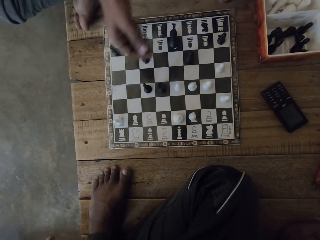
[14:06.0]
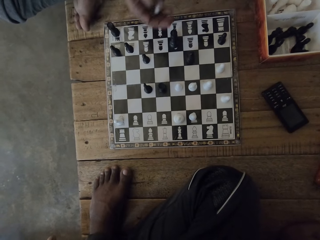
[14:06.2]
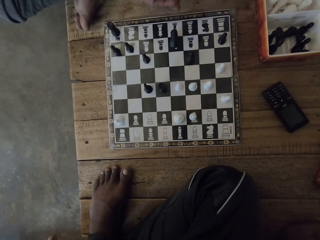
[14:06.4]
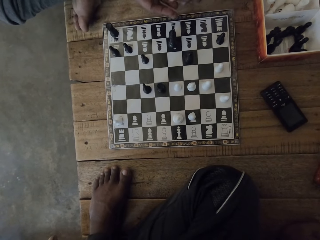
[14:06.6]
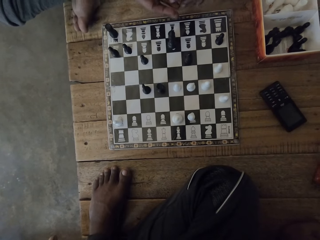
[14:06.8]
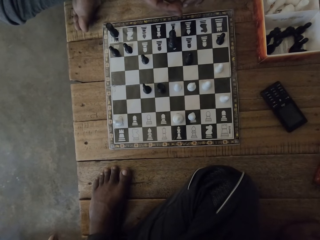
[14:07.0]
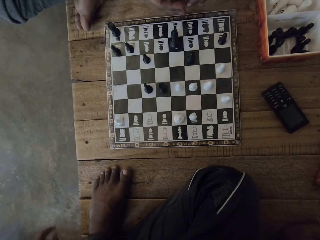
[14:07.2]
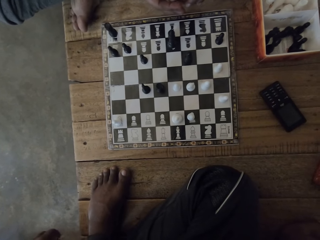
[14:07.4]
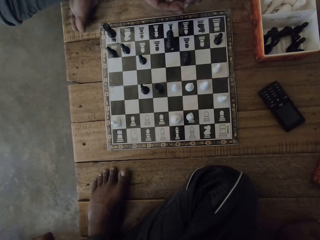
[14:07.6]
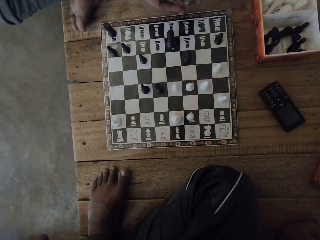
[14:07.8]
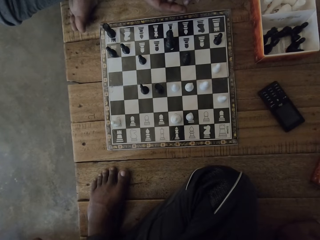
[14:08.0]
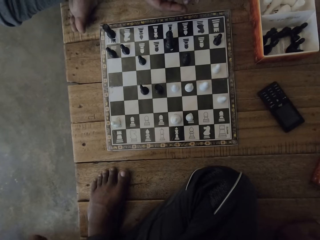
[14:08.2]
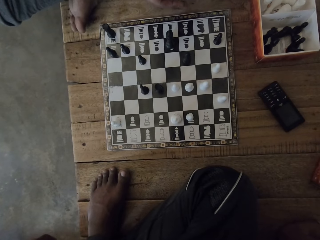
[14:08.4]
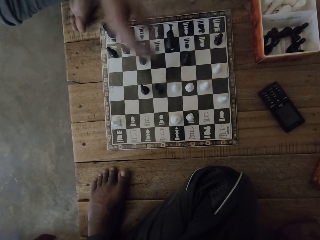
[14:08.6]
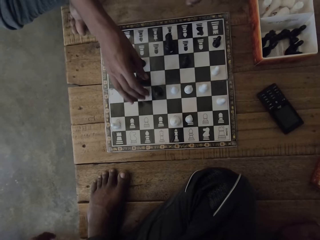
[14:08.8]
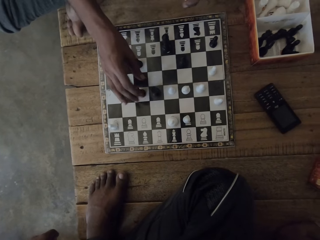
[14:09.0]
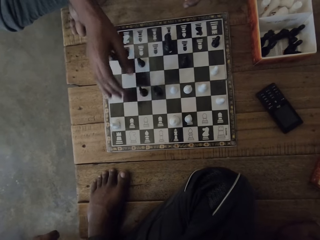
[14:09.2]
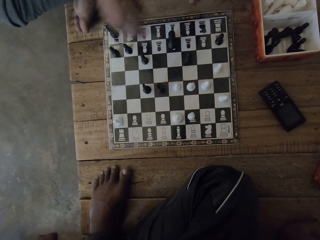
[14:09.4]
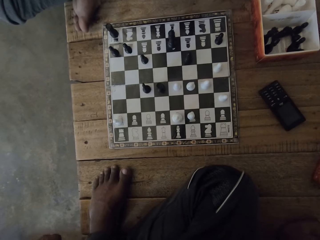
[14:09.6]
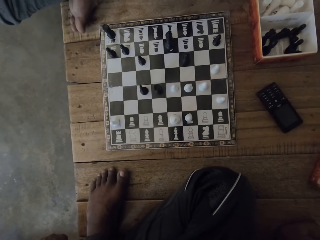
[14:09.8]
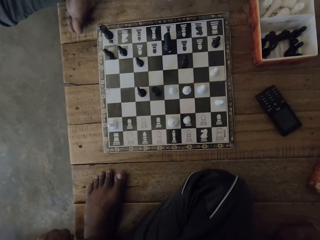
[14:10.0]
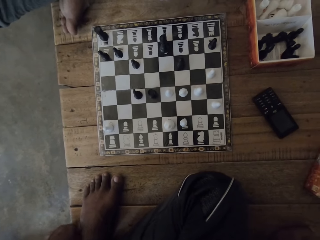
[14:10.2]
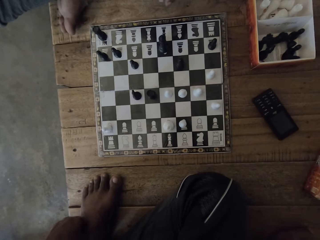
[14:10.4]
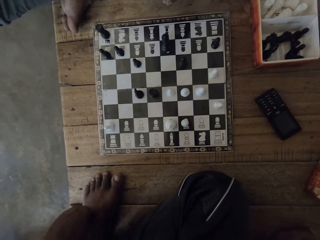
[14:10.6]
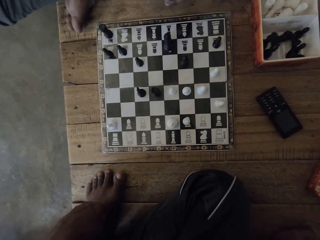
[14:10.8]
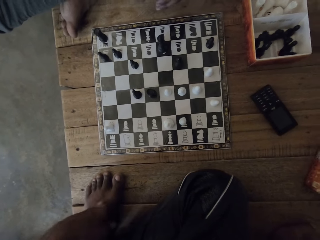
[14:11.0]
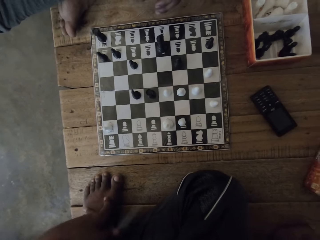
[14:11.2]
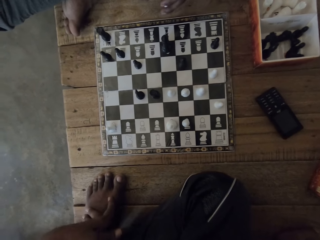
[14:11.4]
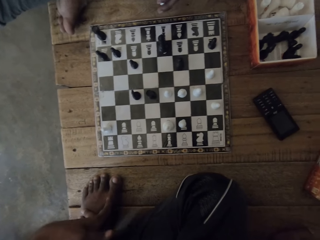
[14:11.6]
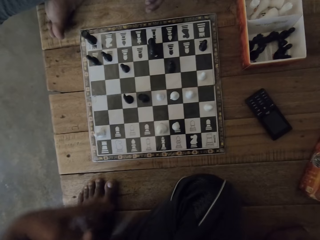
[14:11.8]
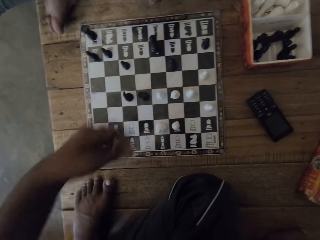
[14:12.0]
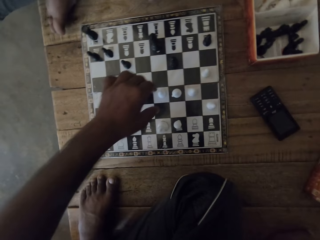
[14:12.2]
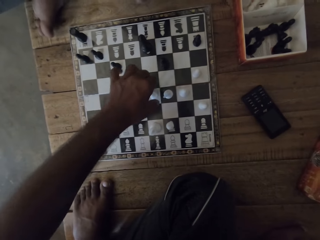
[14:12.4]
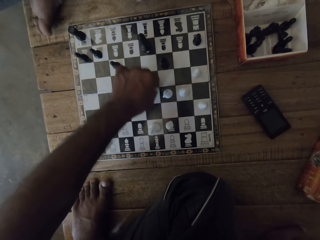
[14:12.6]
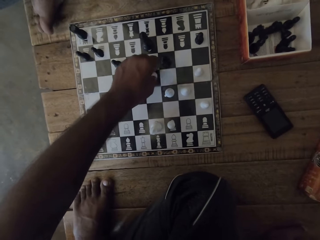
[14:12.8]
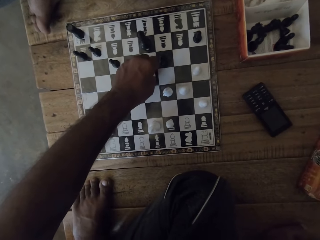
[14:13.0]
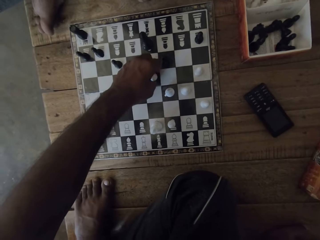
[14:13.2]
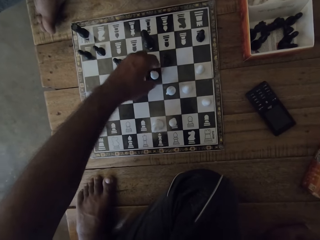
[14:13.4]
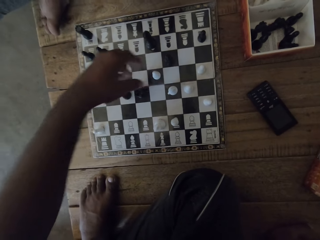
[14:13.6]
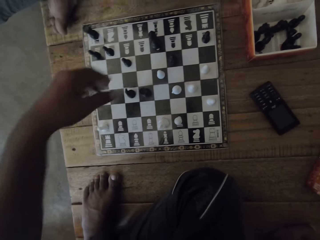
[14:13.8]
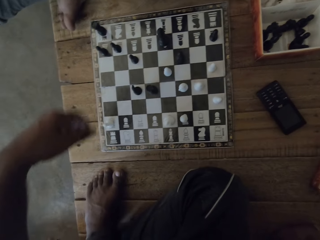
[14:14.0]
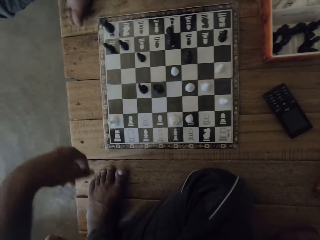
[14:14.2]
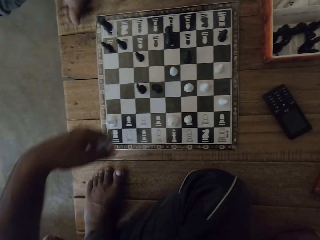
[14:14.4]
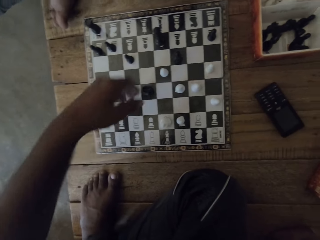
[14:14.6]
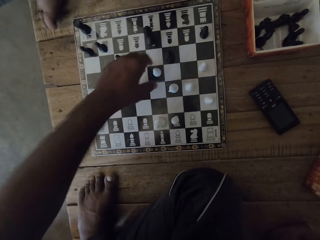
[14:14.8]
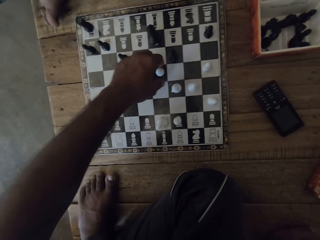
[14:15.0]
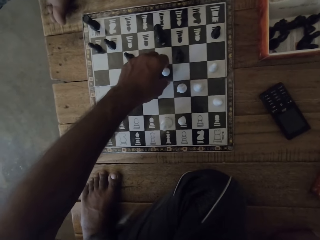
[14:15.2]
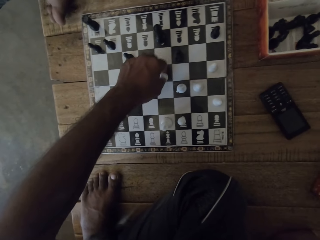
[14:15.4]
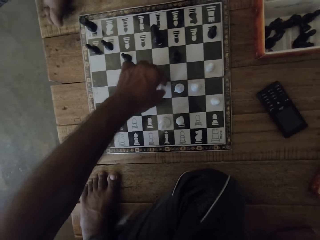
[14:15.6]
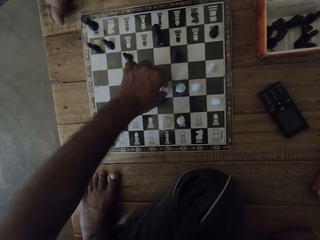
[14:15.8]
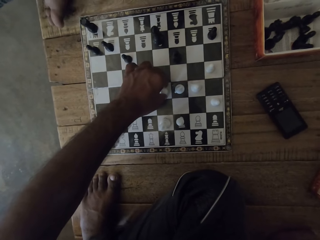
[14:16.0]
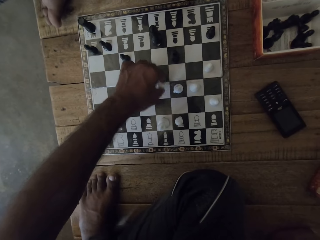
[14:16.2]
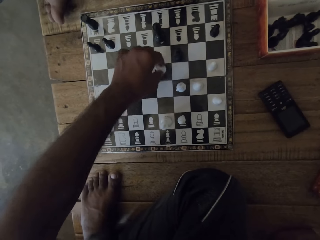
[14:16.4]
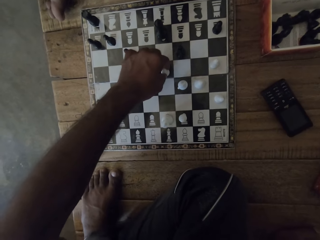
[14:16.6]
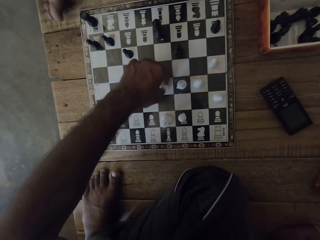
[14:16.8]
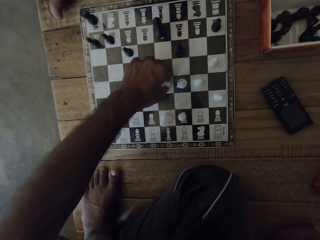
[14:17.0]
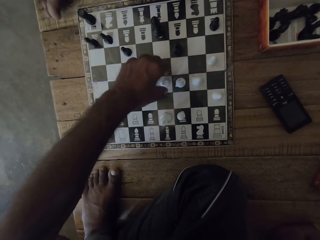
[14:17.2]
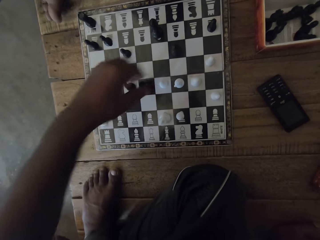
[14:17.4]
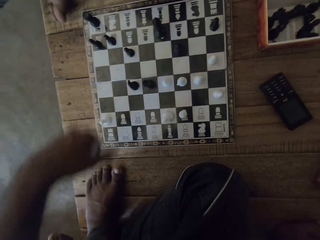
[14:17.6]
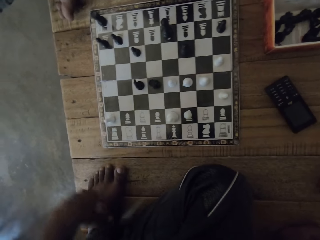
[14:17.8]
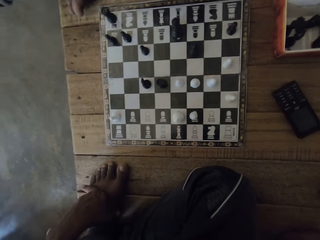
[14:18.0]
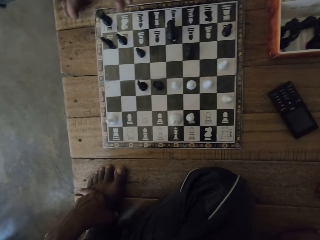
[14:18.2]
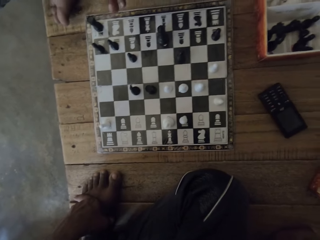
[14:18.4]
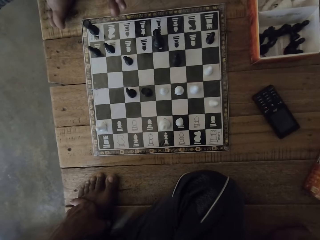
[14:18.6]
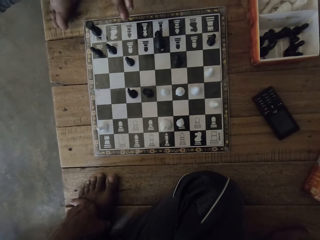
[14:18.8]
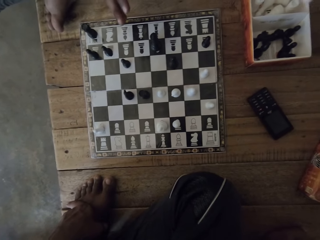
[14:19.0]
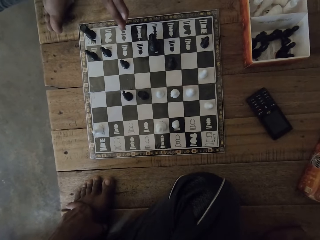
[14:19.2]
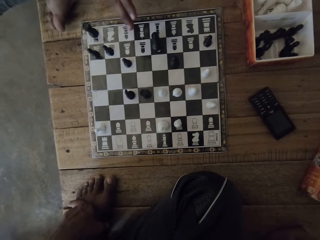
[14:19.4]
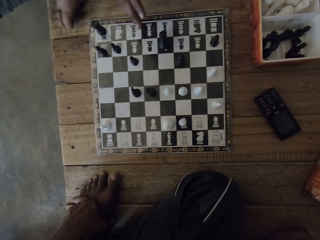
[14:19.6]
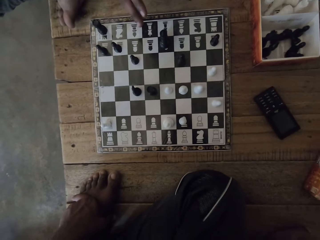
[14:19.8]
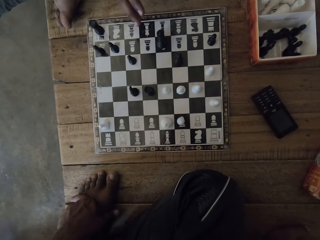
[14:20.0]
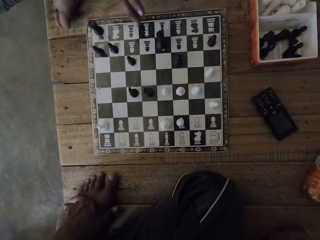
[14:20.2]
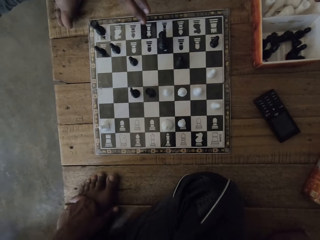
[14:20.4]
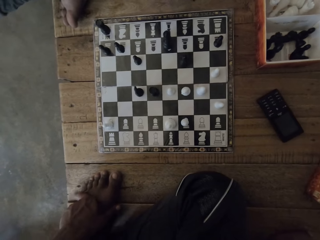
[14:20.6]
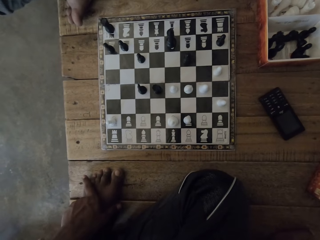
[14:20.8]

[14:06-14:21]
A person holds a chess piece with both hands. The camera wearer looks on the chess board. The person stretches a hand to the chess pieces on the board. The person removes the hand from the chess board. The camera wearer touches a leg. They play the chess game, move a chess game piece on the board, and remove a hand from the chess board. They look at the chess game. They play the chess game, move a chess game piece on the board, and remove a hand from the chess board. They touch a foot with the left hand. The person stretches a hand. The camera wearer looks at the chess game.

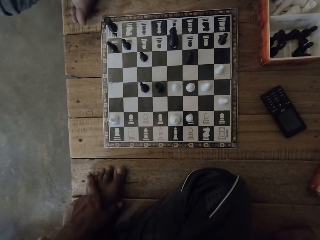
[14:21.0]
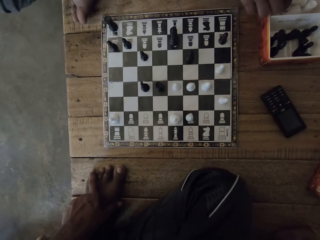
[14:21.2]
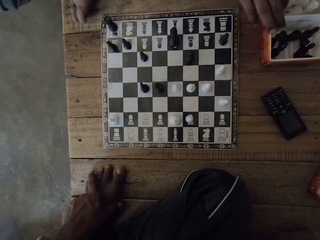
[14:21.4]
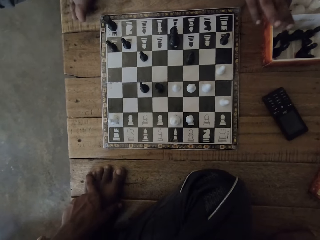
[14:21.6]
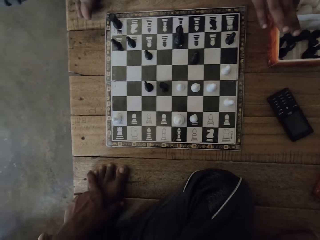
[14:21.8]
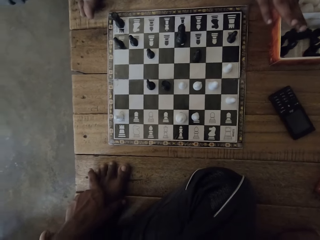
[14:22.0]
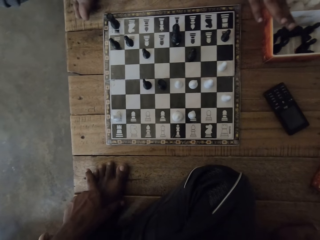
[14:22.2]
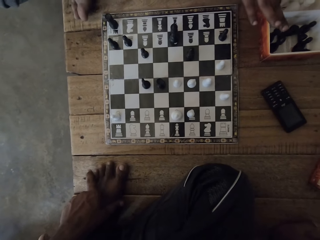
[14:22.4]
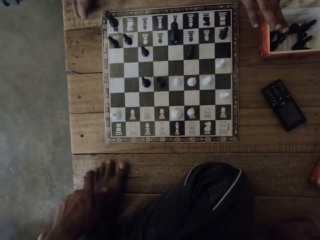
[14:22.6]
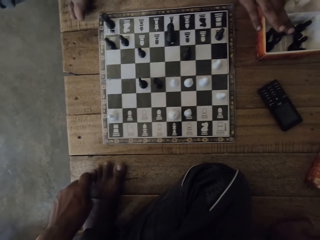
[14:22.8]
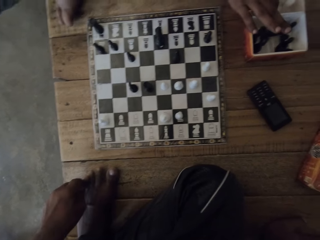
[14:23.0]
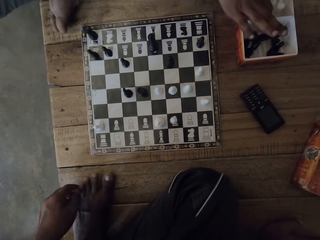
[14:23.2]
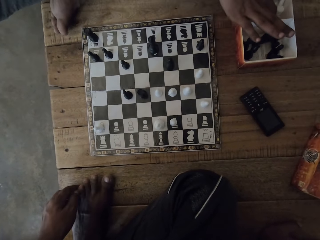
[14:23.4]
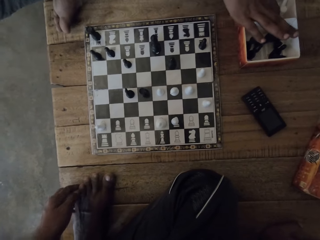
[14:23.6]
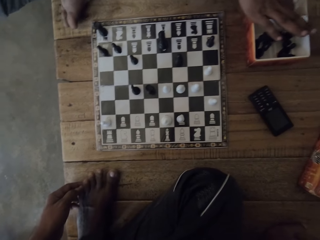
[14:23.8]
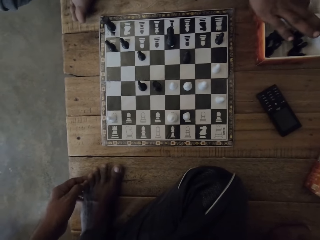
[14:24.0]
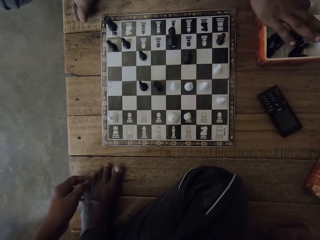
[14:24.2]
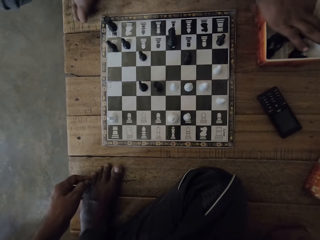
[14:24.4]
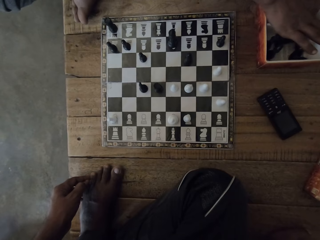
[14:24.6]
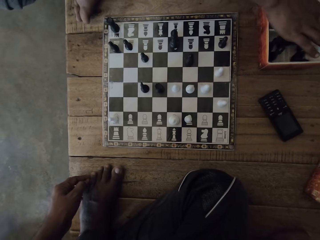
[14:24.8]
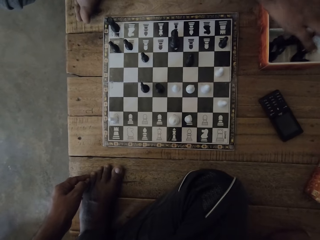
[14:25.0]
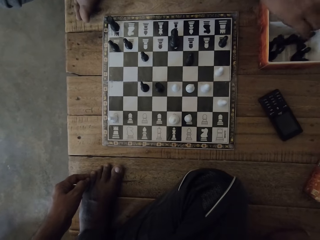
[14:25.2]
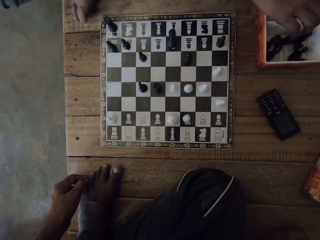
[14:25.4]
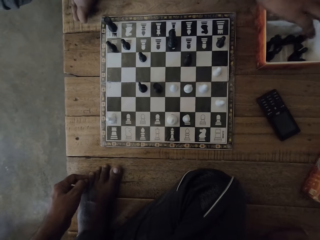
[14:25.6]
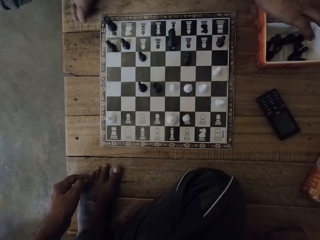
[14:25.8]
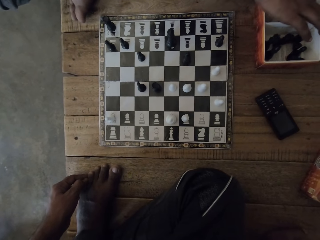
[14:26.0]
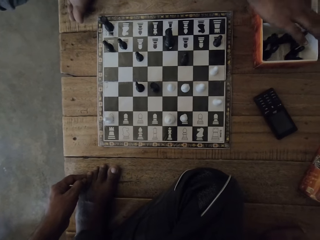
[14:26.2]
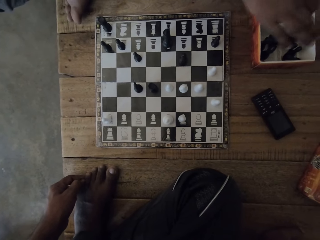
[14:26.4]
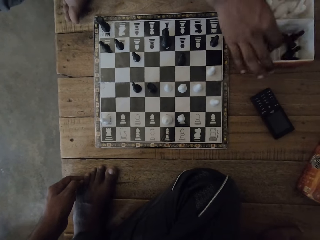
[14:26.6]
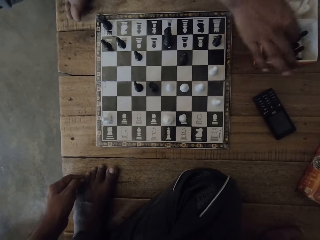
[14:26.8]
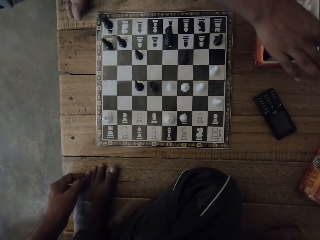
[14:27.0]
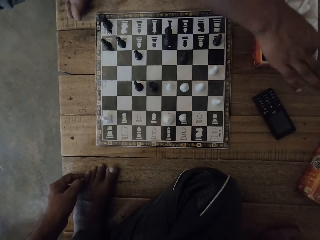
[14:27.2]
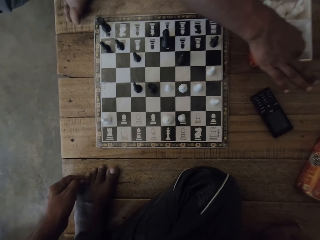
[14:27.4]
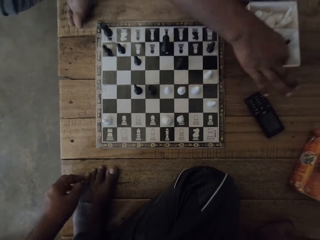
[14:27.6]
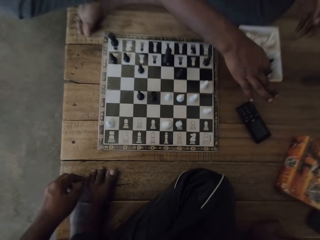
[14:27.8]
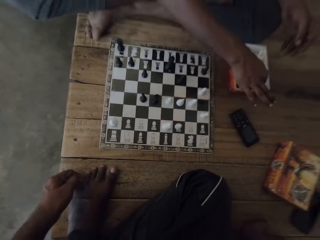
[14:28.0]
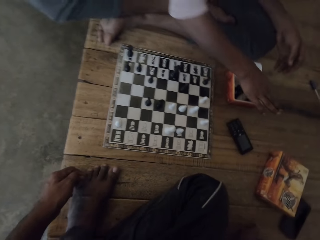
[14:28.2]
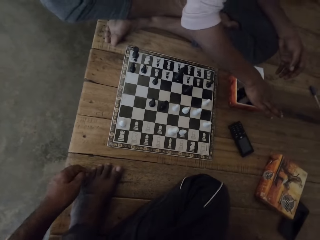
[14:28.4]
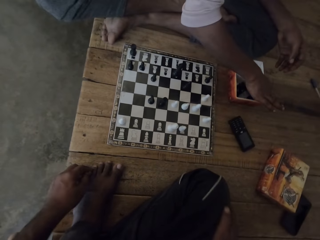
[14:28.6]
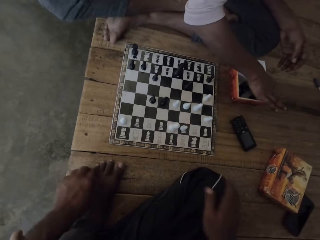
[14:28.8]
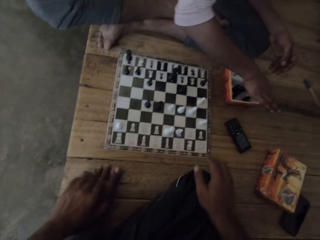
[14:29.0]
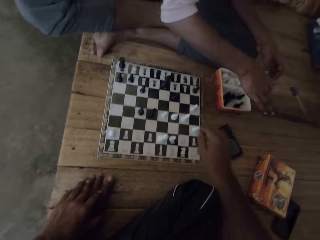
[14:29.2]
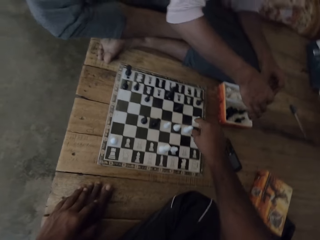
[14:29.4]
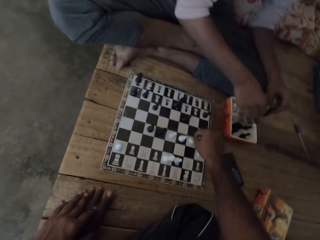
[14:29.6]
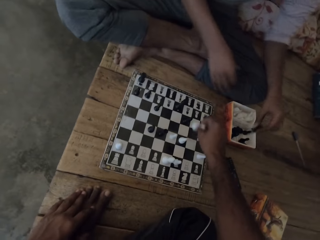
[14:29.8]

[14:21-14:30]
A person moves a hand to a box of chess pieces. The camera wearer touches the fingers of the foot. The person touches the chess pieces in the box and arranges the chess pieces in the box. The camera wearer interacts with the person.
